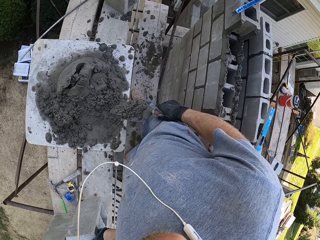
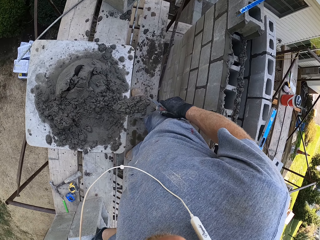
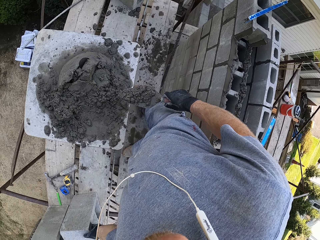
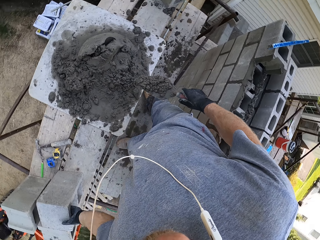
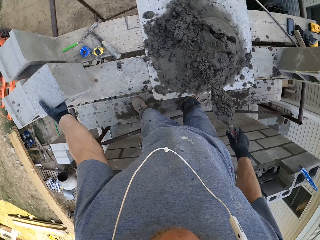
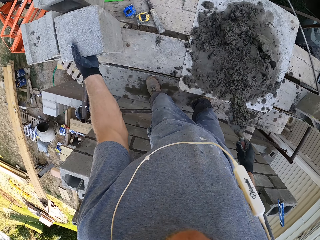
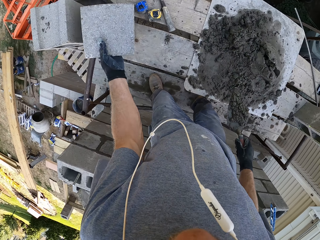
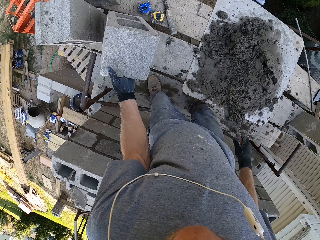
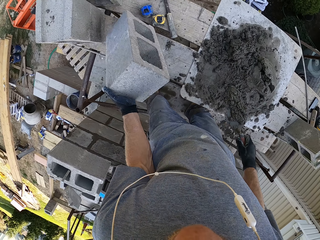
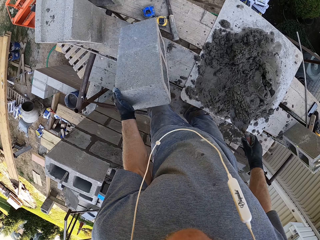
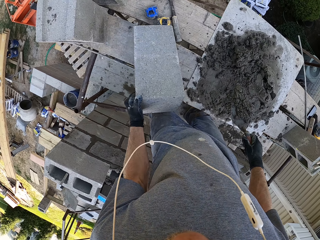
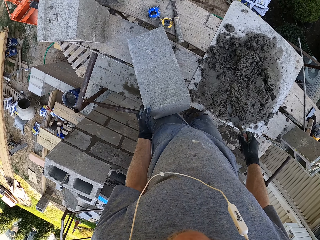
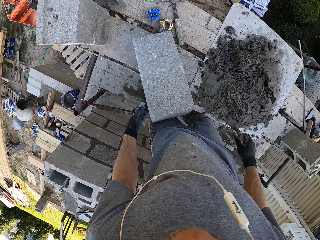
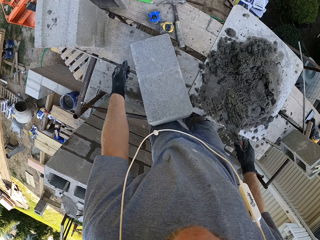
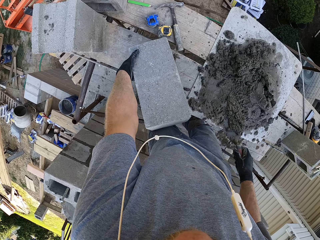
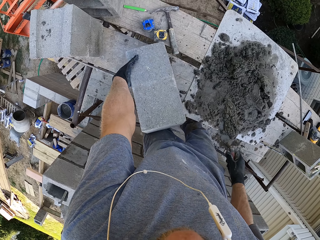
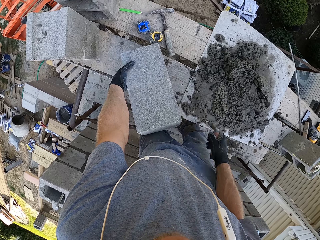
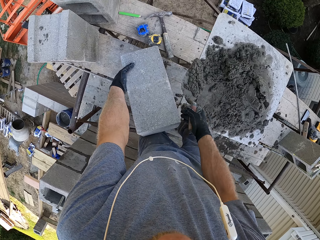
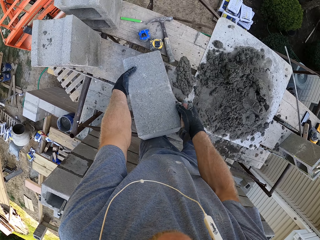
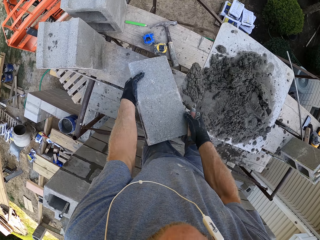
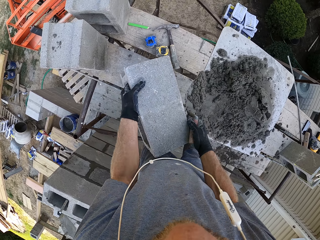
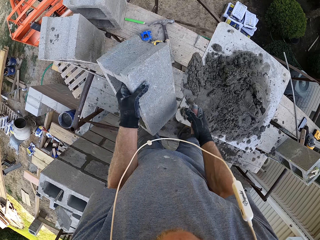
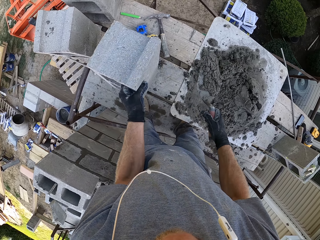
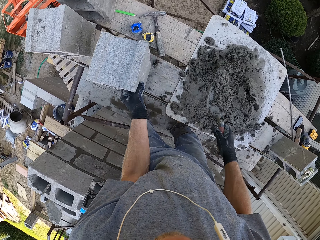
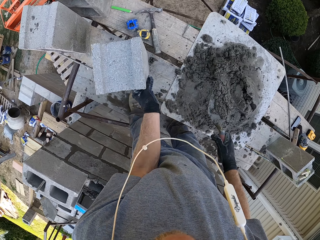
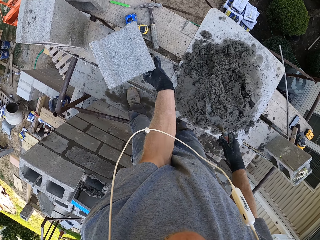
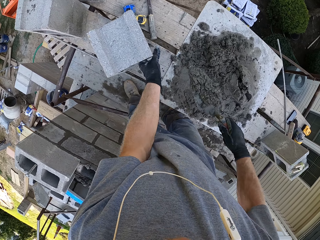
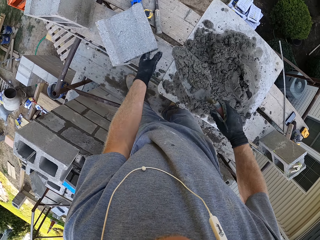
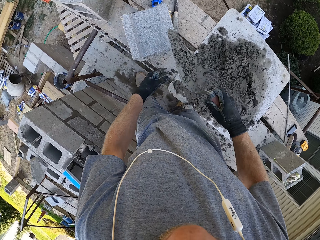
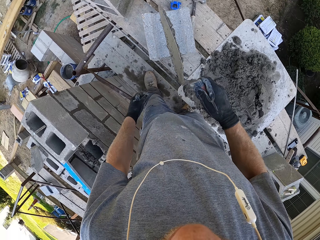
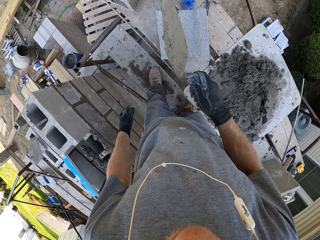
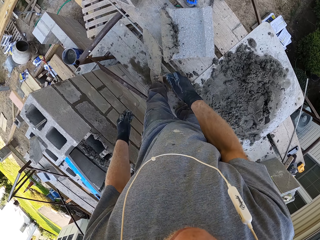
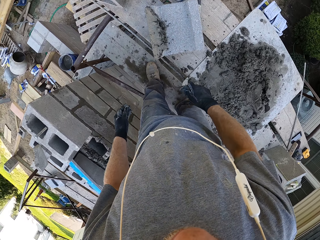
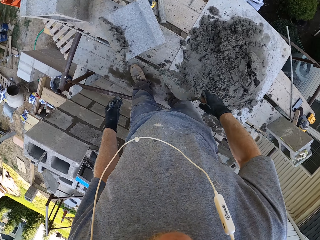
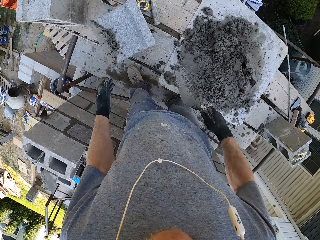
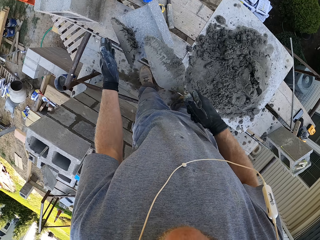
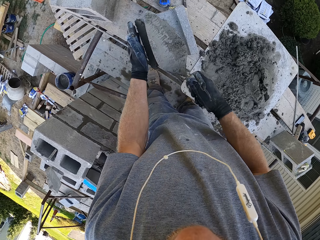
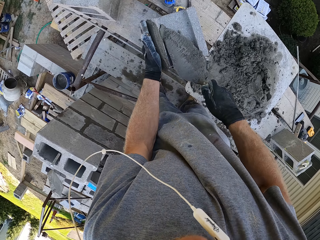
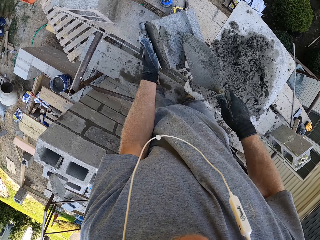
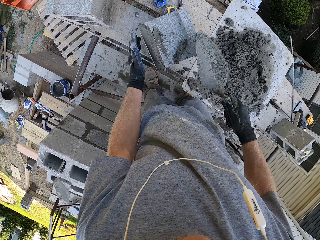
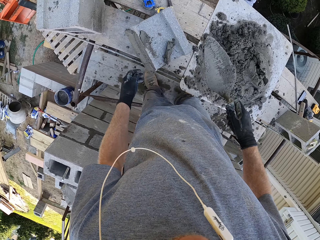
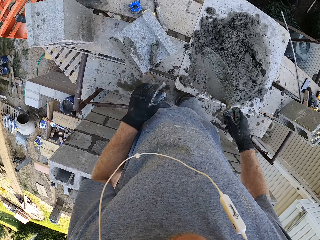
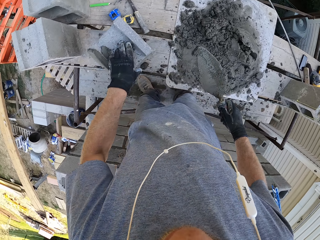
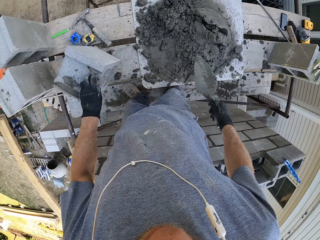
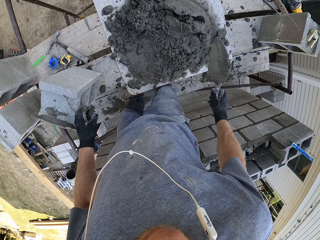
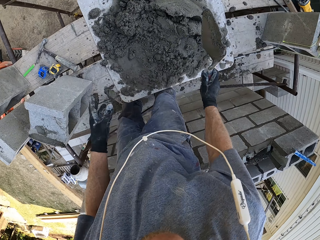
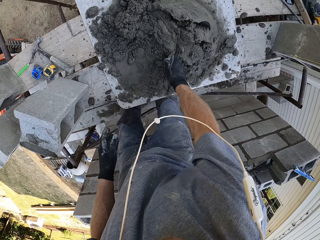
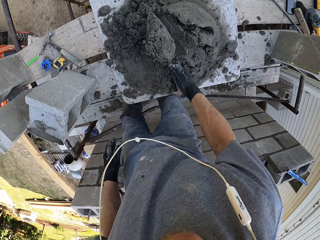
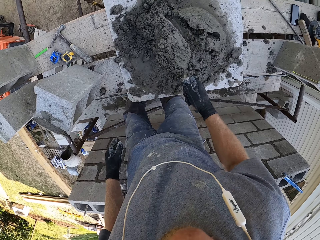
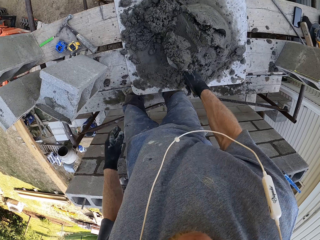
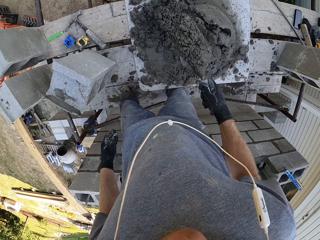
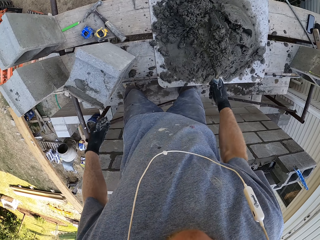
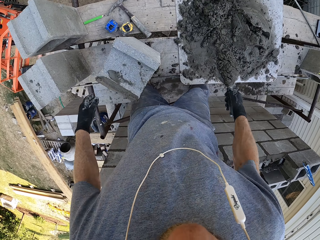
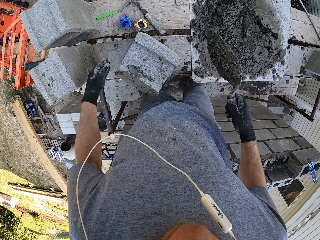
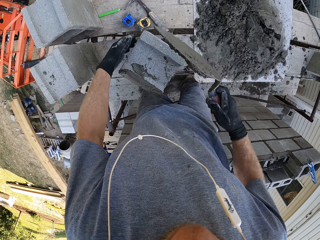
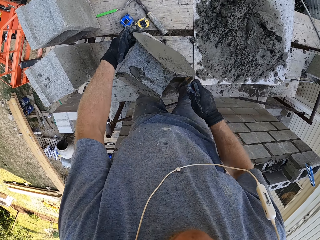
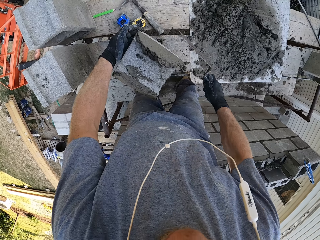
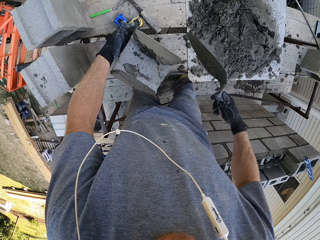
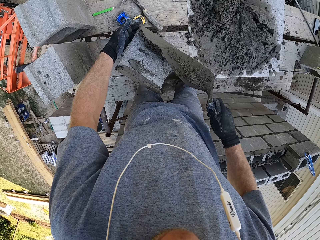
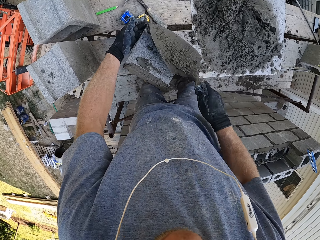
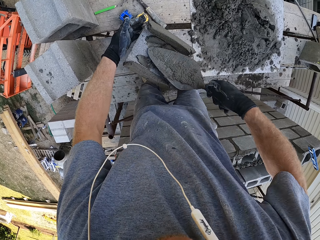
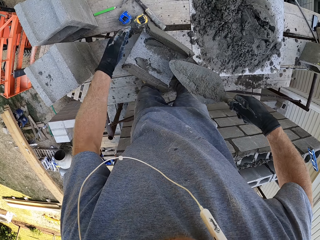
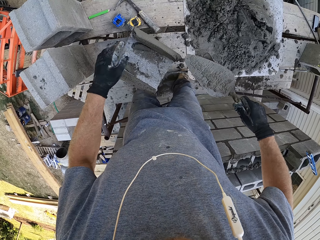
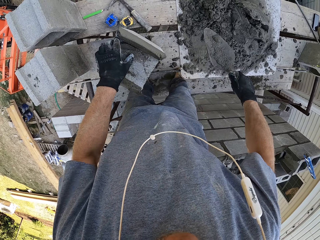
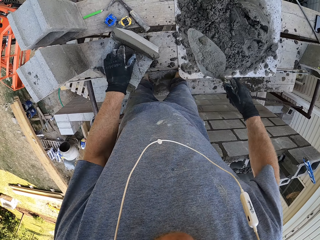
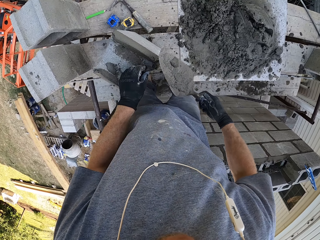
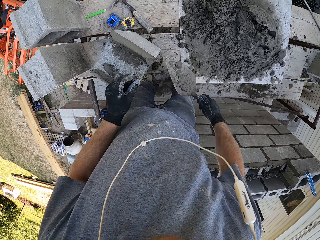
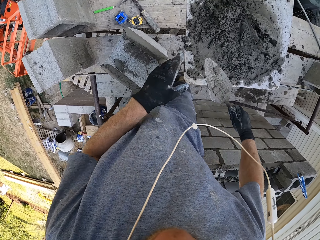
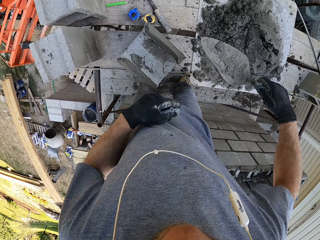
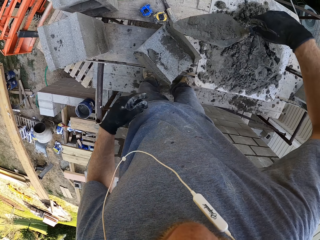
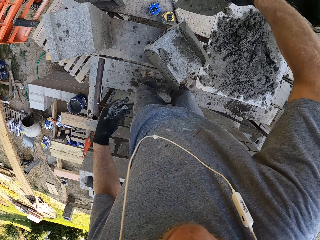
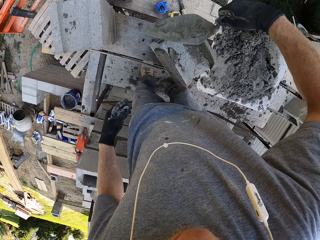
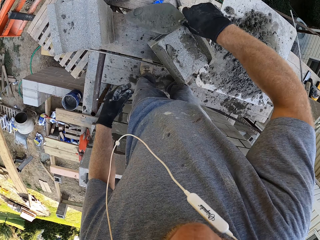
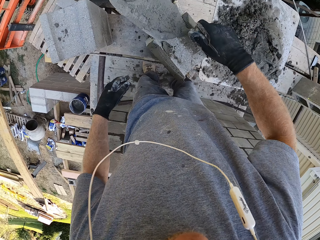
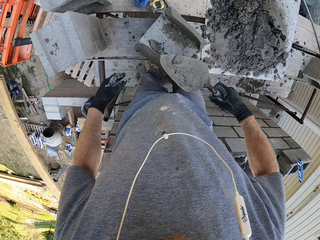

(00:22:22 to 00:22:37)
The camera wearer carries cement or plaster with a trowel in the right hand. They pick up a concrete or brick with the left hand. They hold the brick with the left hand. They pull the concrete with the left hand. They adjust the brick with both hands. They hold the concrete with both hands. They lift the concrete with the left hand. They put cement on the concrete with the right hand. They reduce the plaster on the brick with the trowel. They smear cement on the concrete with the right hand. They pick a stone from the concrete with the left hand. They pick cement with the trowel in the right hand. They put cement on the concrete with the right hand. They reduce the plaster on the brick with the trowel. They smear cement on the concrete with the right hand.

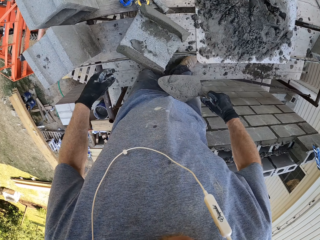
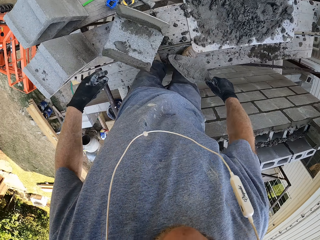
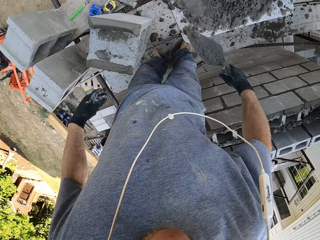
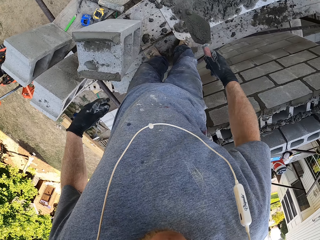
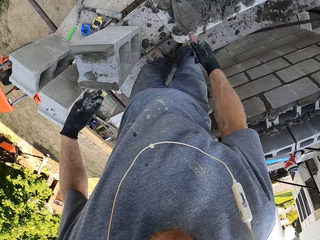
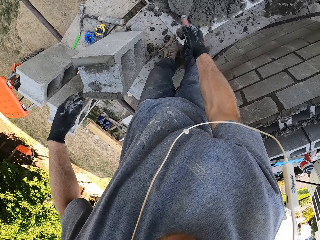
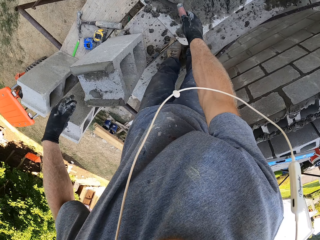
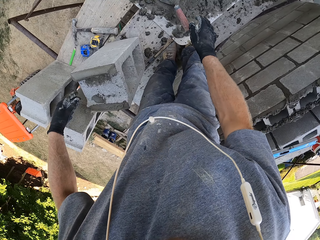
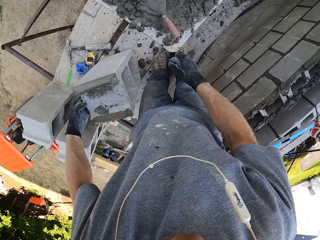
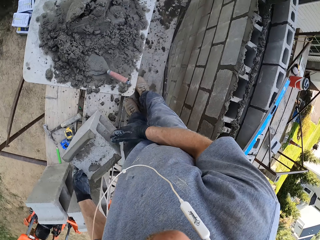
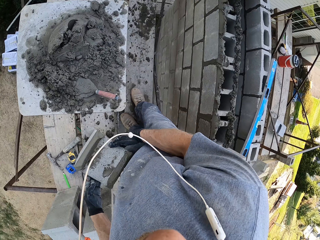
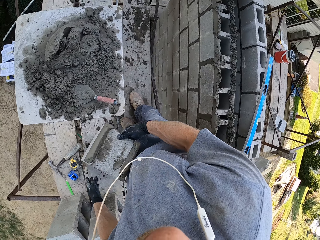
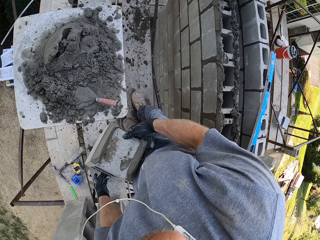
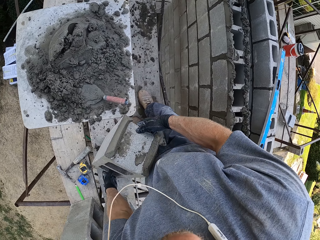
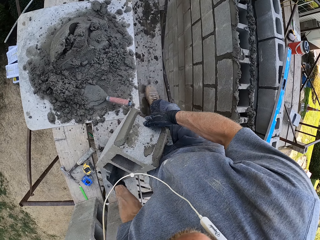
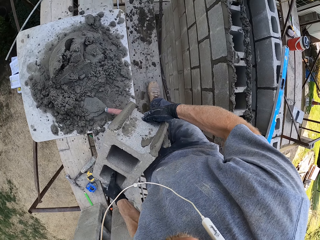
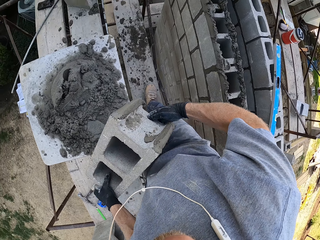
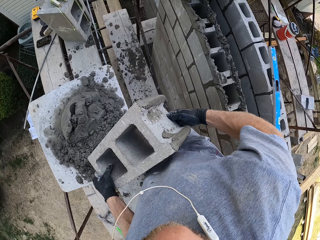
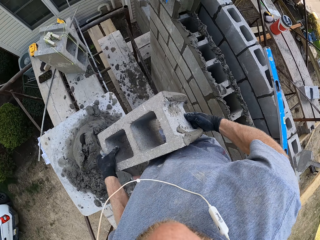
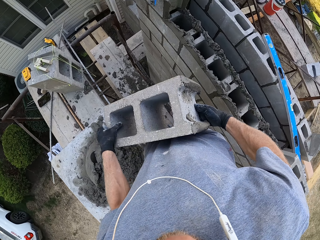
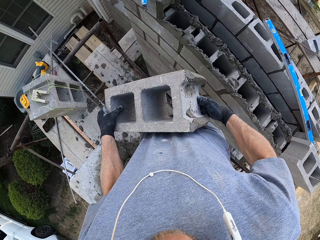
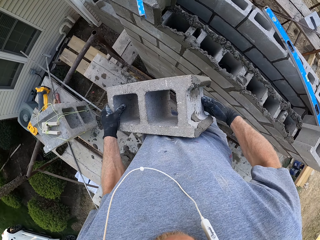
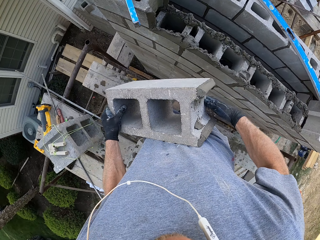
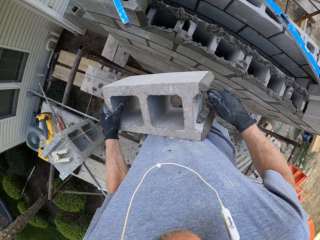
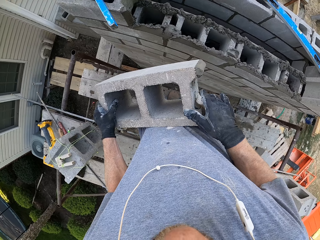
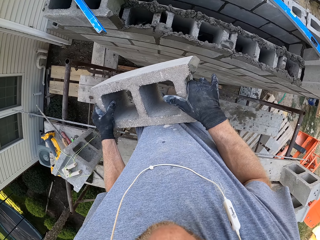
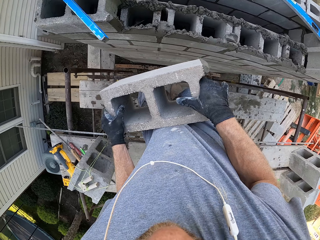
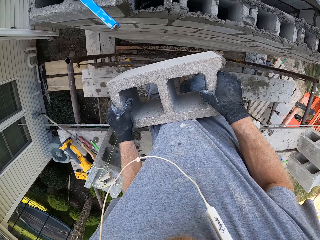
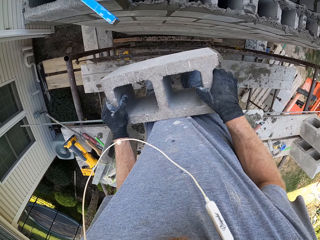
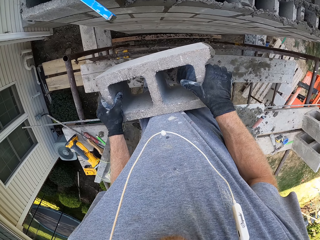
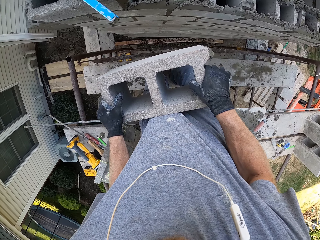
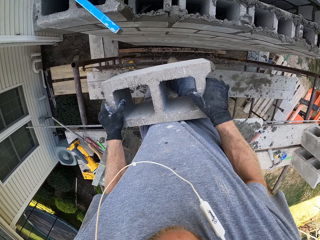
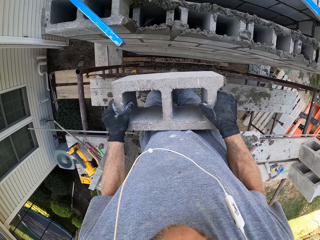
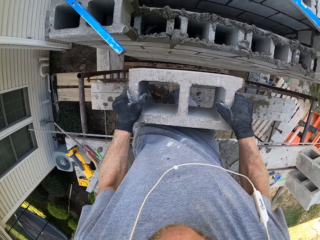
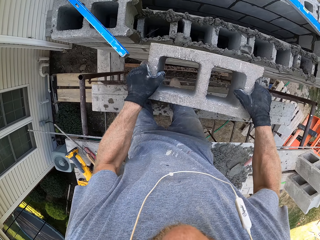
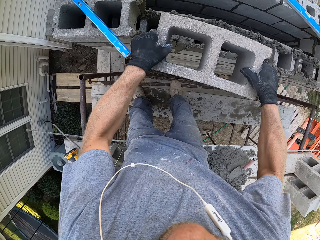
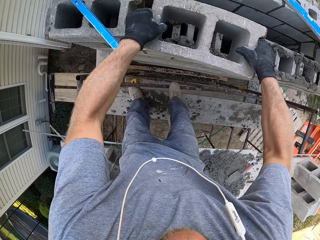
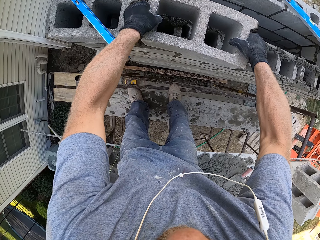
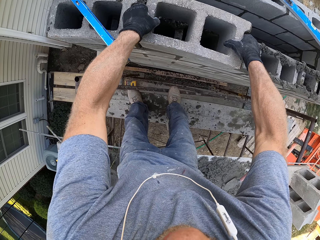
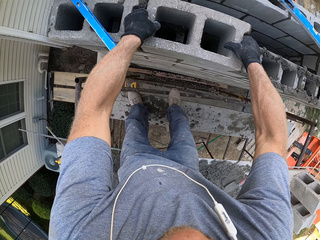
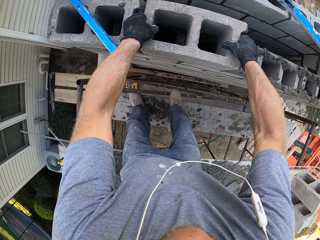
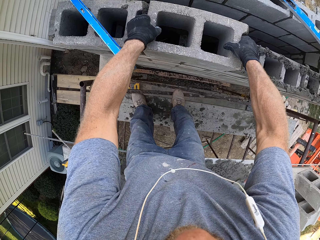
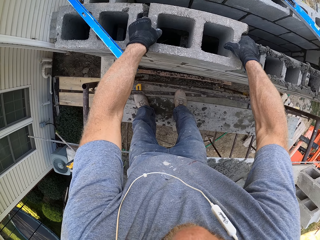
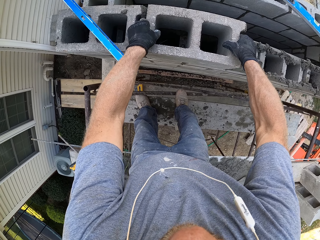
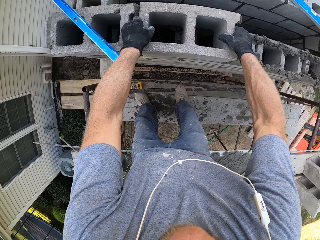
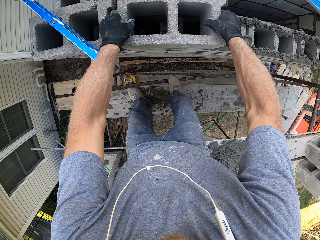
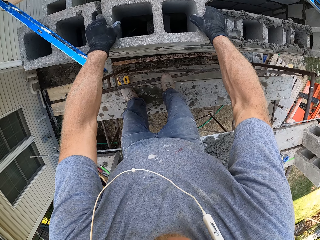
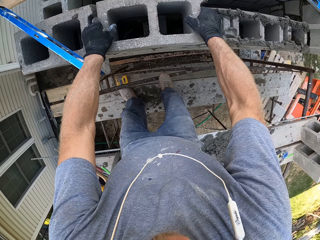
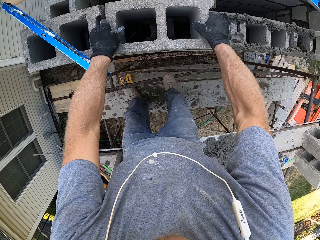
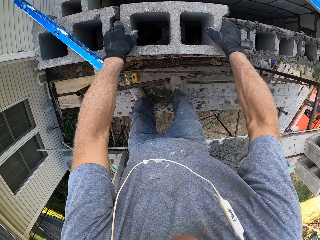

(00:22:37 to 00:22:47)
The camera wearer smears cement or plaster on the concrete with the right hand. They put the trowel on the cement with the right hand. They hold the brick with both hands. They pick up a concrete with both hands. They walk on a scaffolding. They carry the concrete with both hands. They hold the concrete with both hands. They put the brick on top of the plaster.
